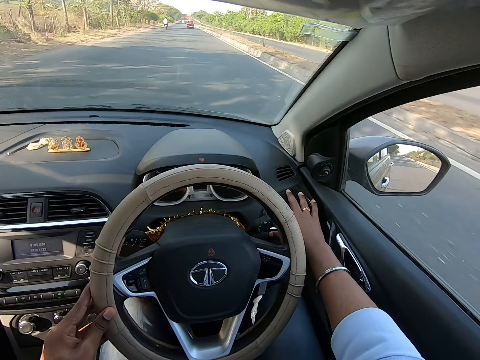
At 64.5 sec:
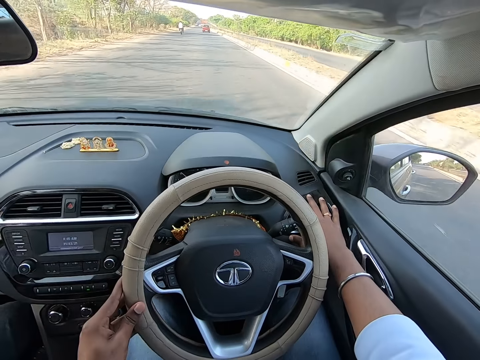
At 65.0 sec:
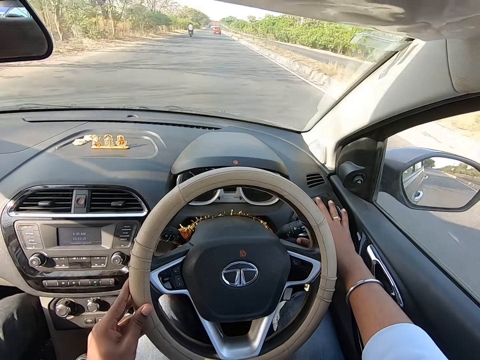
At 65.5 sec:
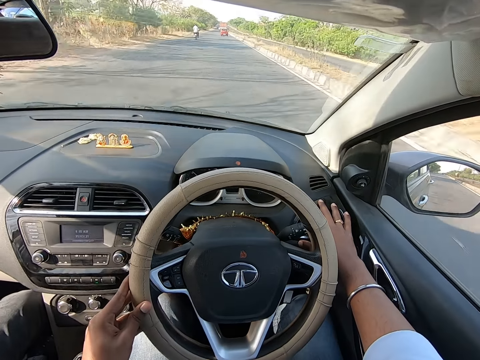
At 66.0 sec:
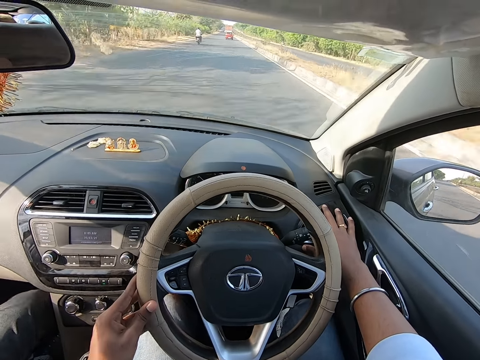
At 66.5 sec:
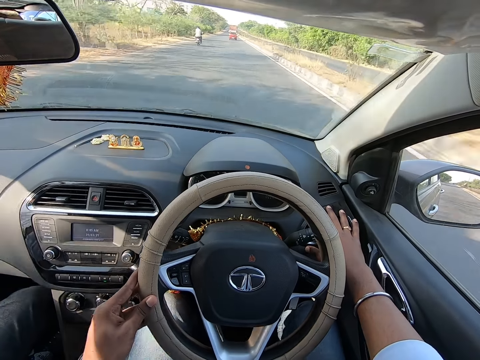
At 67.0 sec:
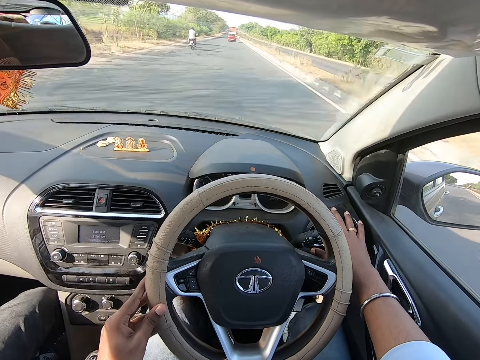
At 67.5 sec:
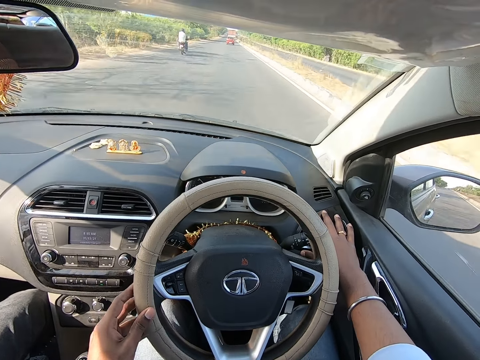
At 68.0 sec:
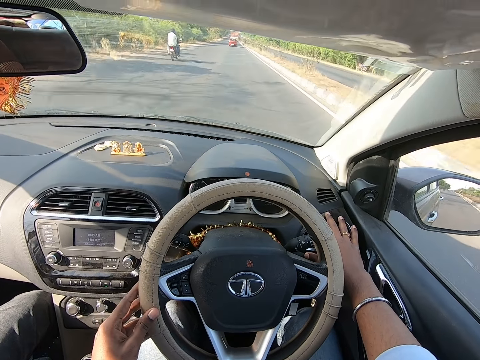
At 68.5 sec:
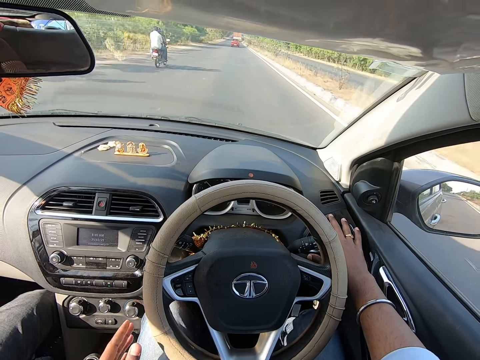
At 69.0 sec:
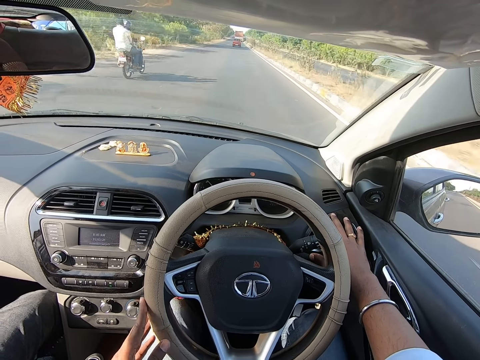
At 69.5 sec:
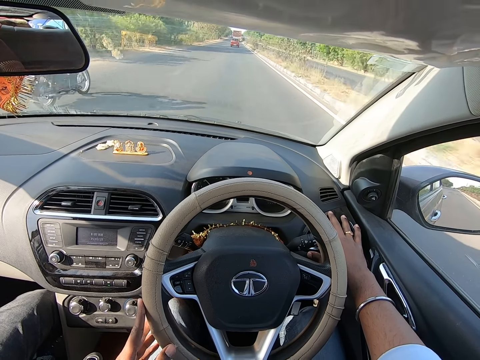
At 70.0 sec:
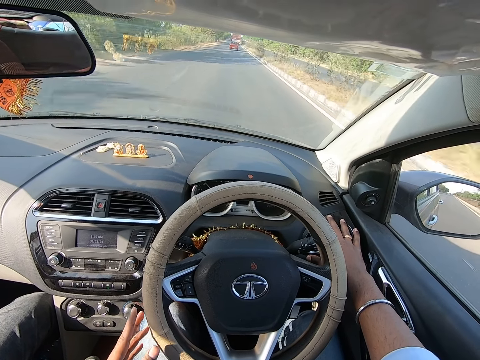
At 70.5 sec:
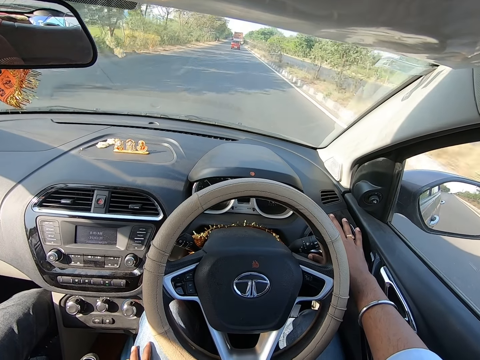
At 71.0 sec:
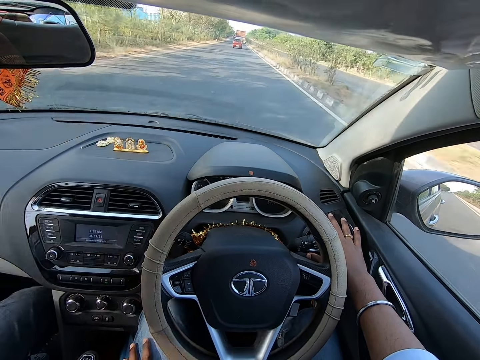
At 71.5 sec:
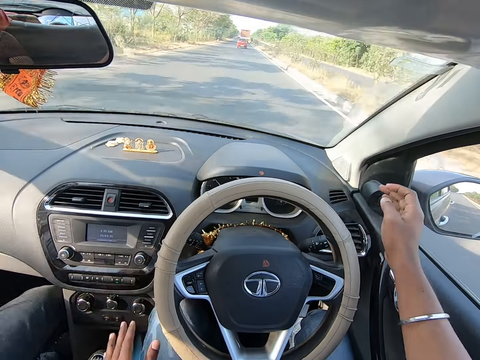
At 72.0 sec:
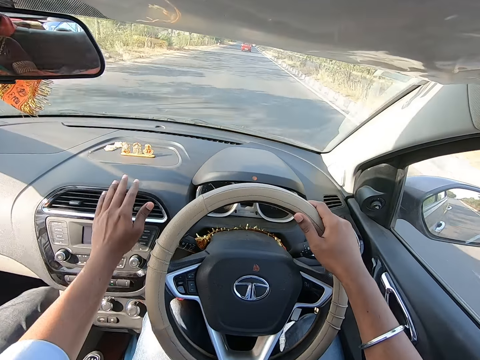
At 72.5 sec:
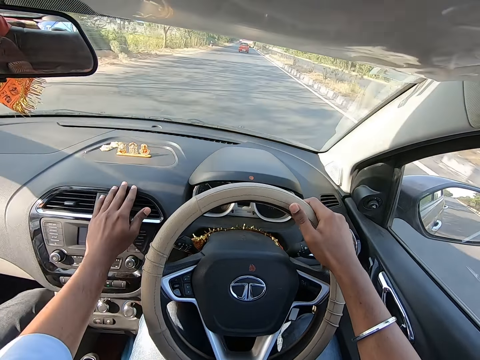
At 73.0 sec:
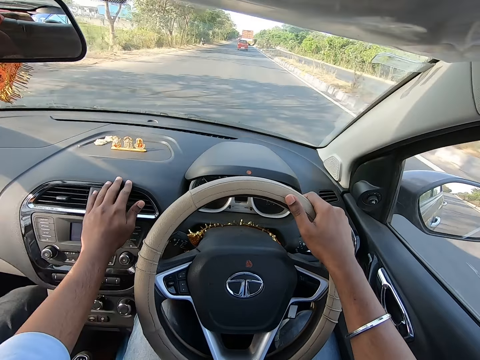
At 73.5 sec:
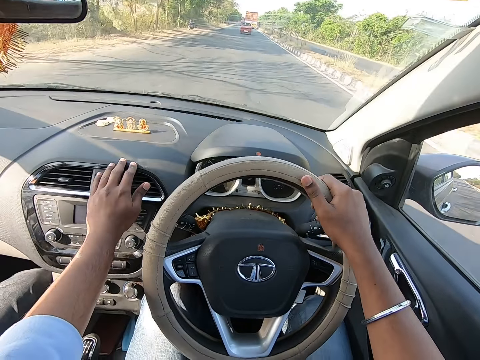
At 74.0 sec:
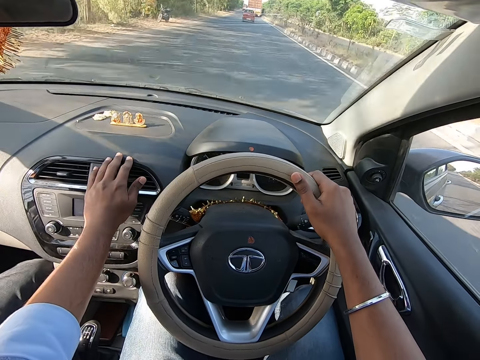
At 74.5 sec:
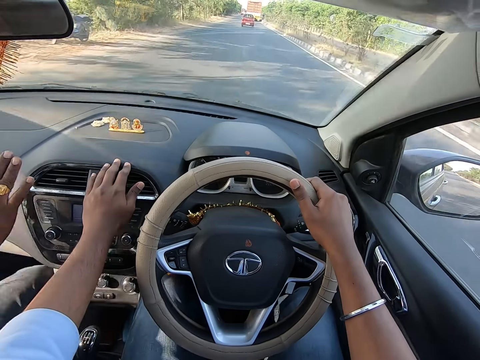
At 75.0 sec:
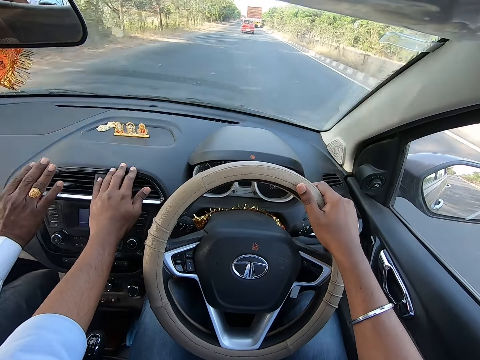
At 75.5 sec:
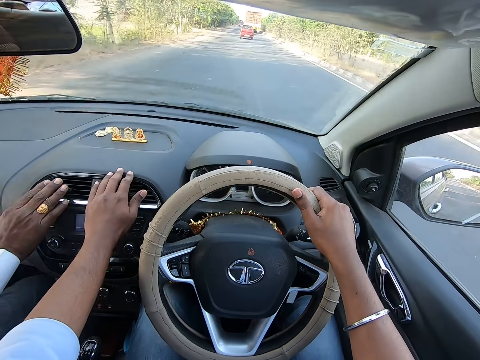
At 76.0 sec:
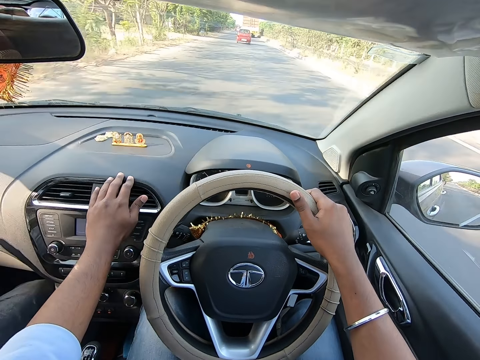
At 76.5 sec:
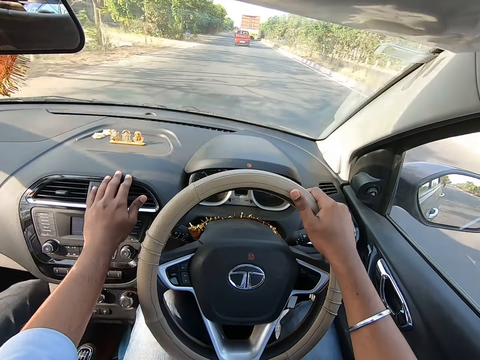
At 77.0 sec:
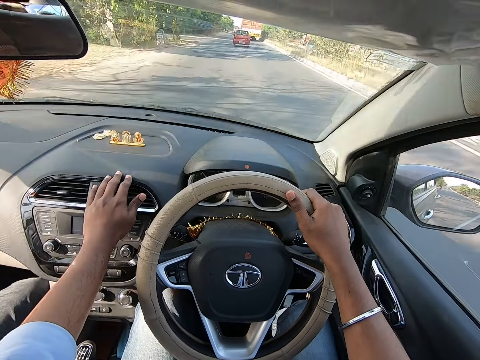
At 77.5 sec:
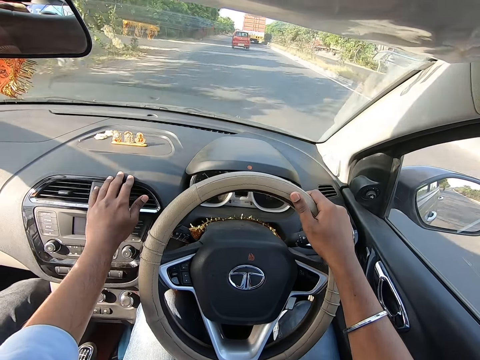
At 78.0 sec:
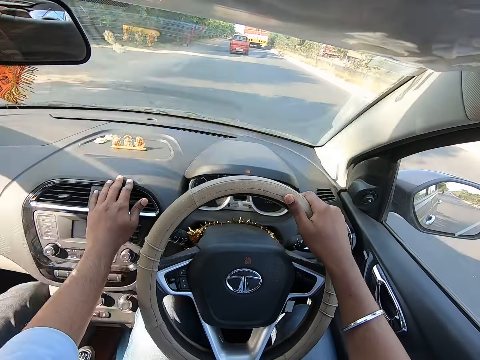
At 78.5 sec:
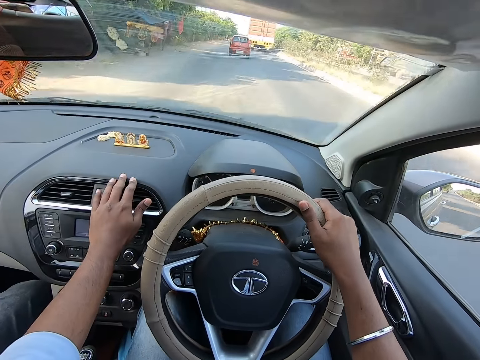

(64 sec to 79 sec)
The camera wearer places his left hand on his lap. He holds the steering wheel with his right hand. He touches a vent with his left hand. He converses with the man. The man touches a vent with his right hand. The camera wearer turns the car steering.

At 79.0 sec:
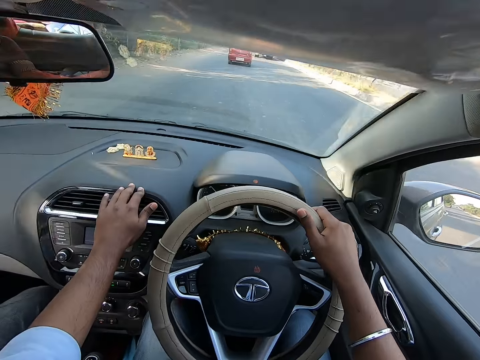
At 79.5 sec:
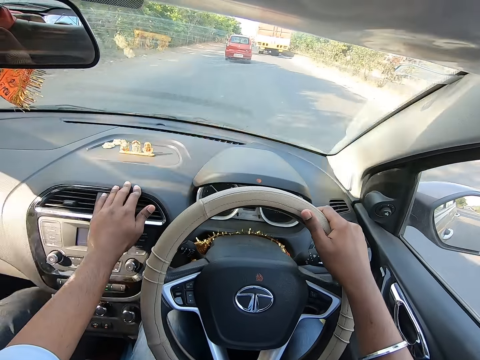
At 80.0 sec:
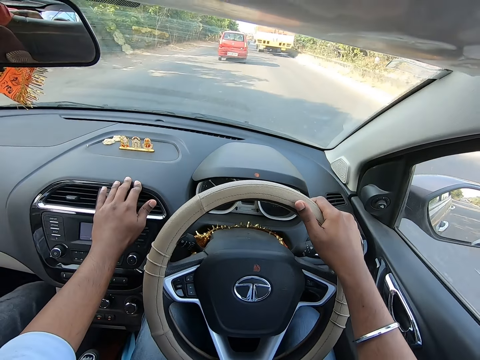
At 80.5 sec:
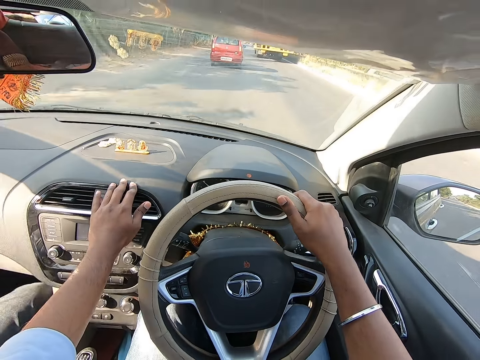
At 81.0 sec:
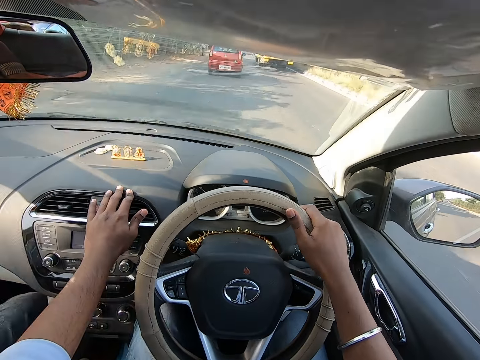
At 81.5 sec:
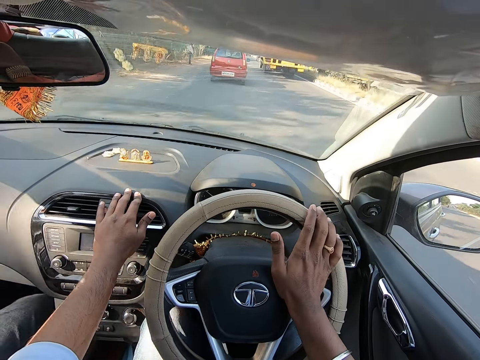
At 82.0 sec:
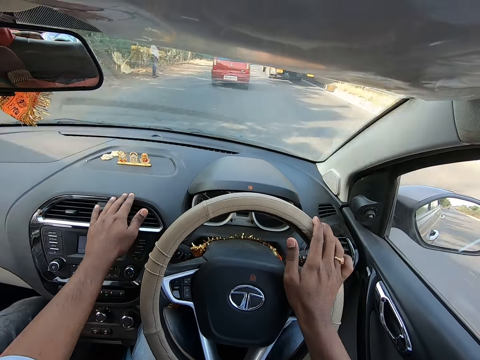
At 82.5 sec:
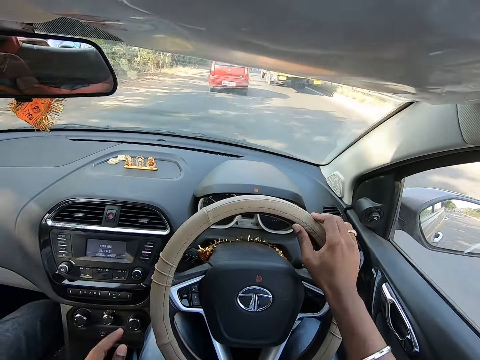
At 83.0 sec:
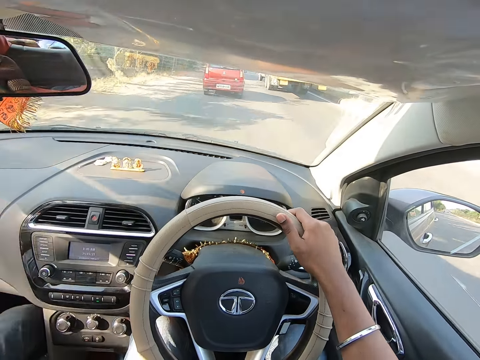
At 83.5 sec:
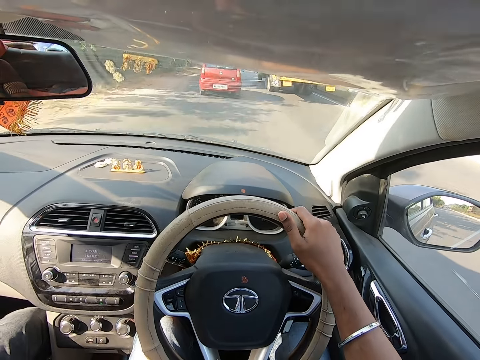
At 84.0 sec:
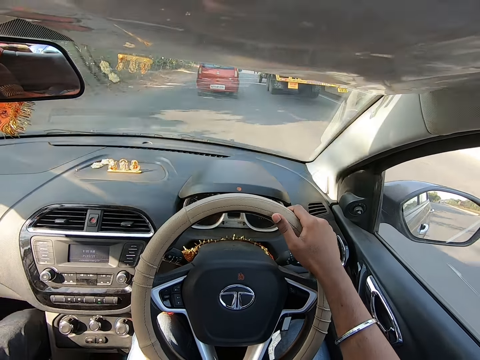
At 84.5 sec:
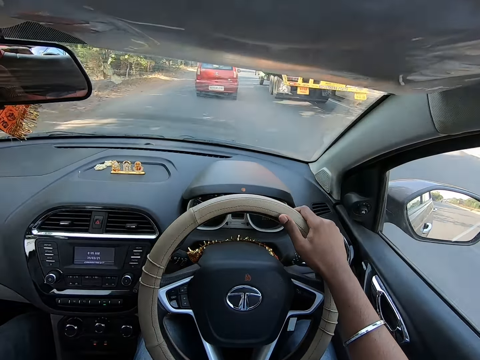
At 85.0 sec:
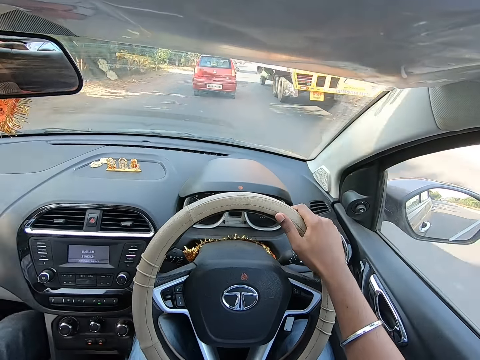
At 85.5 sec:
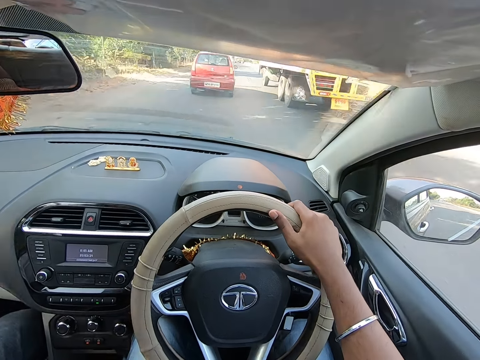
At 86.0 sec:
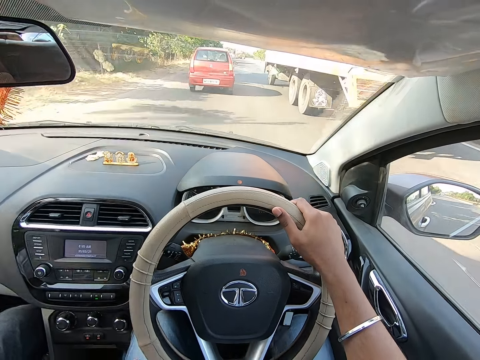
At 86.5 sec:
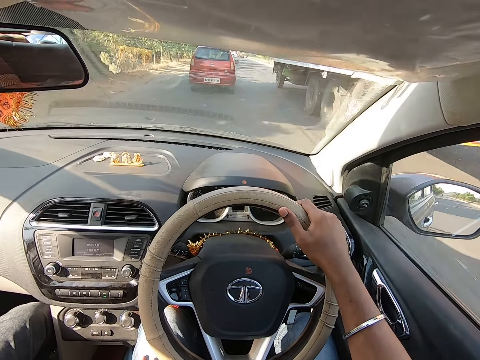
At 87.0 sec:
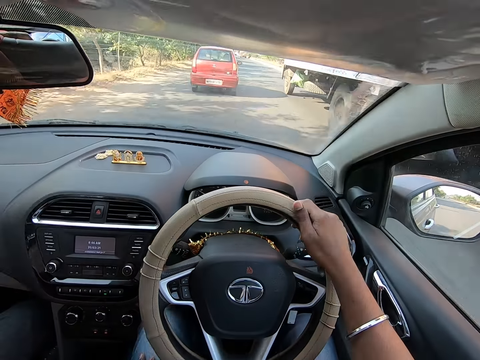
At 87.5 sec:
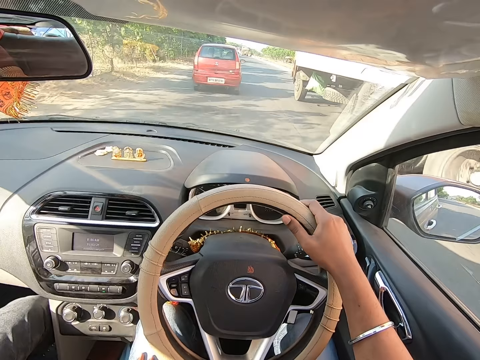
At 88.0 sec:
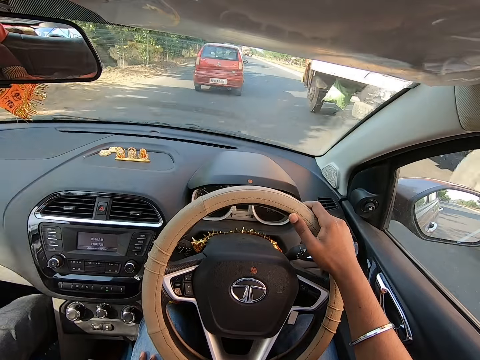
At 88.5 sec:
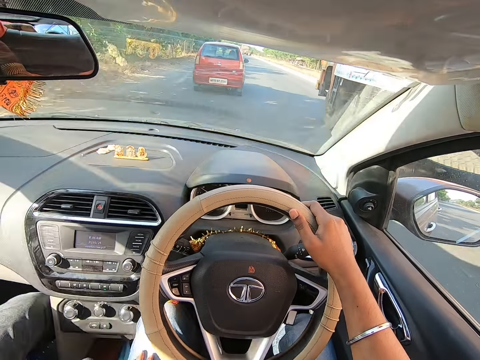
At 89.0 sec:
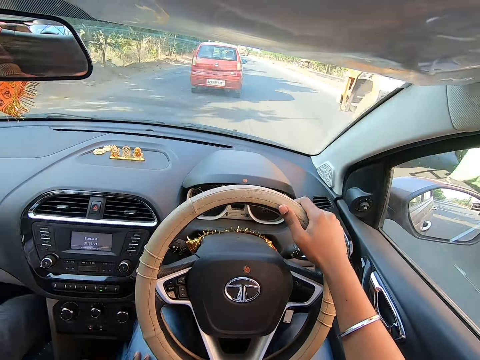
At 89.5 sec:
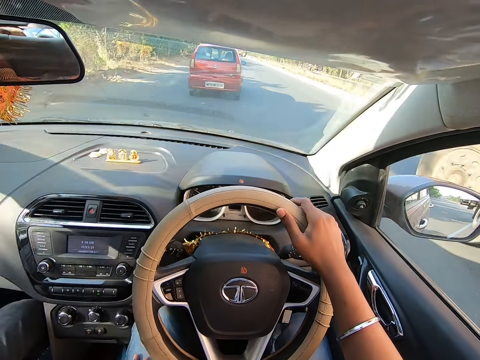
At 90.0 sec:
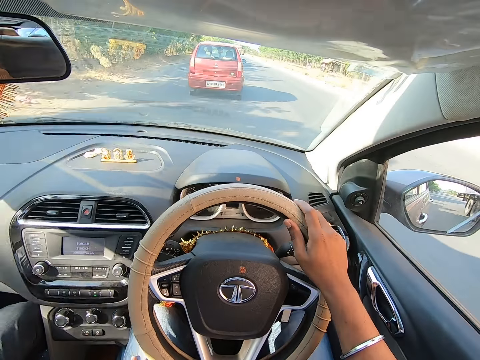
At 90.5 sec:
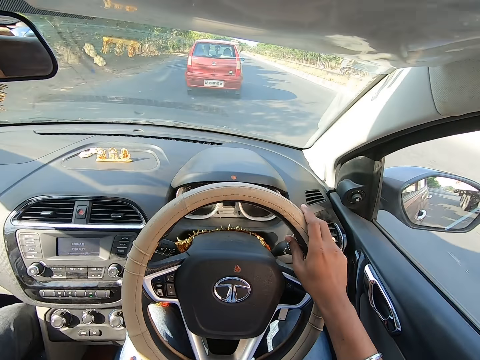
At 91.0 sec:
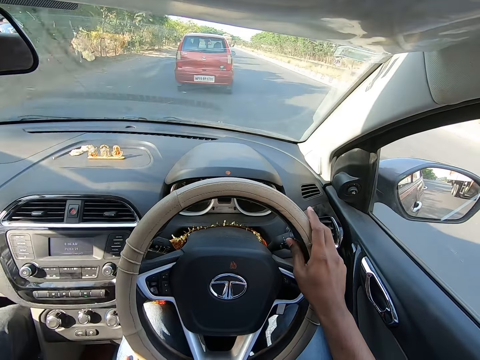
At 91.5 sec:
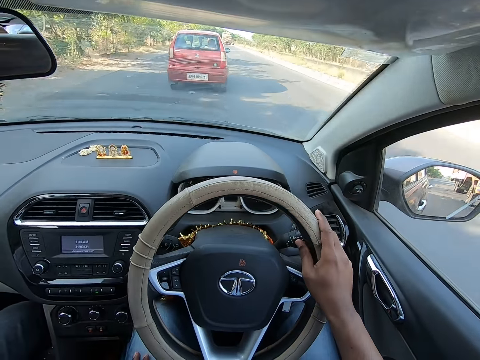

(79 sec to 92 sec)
The camera wearer converses with the man. He drops his hand on his lap.
